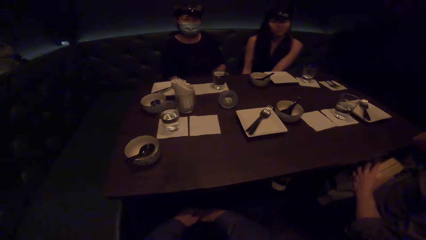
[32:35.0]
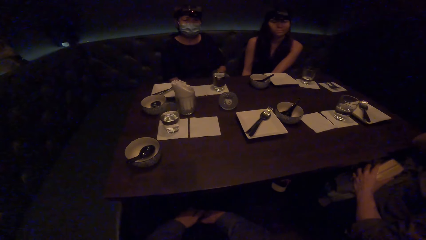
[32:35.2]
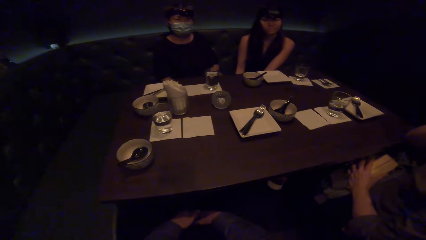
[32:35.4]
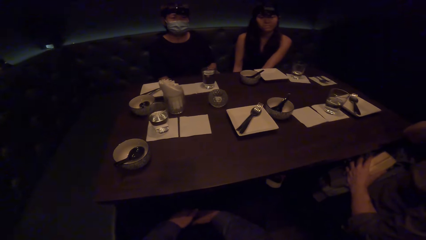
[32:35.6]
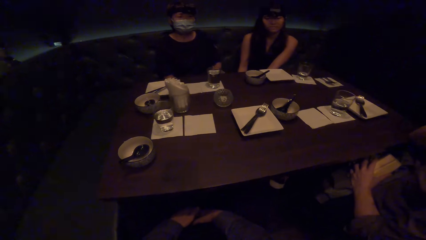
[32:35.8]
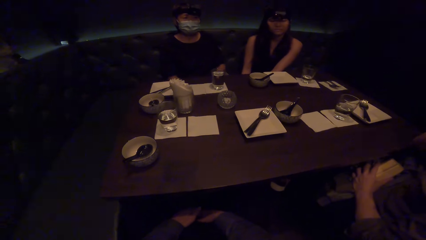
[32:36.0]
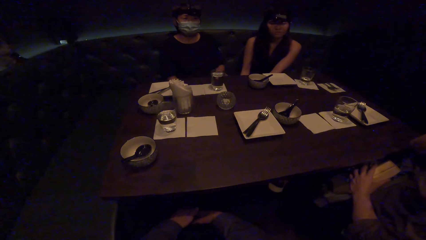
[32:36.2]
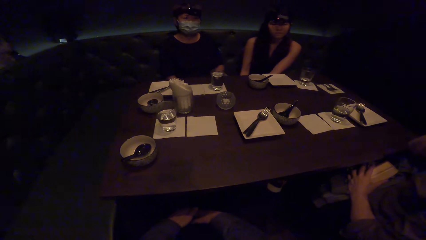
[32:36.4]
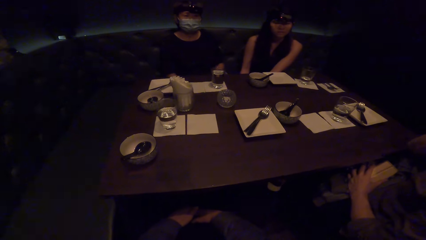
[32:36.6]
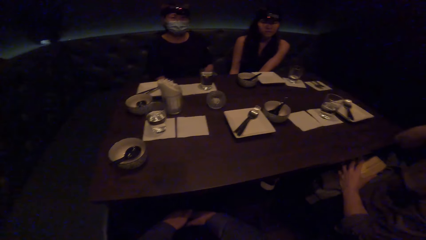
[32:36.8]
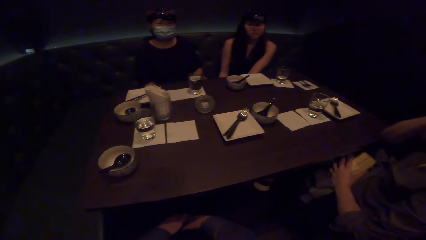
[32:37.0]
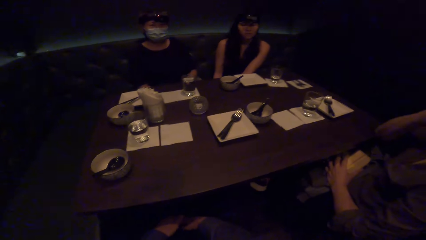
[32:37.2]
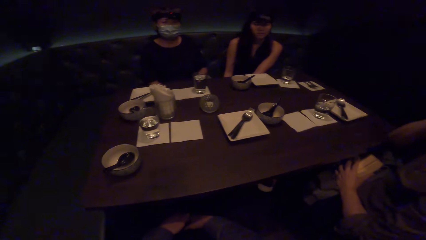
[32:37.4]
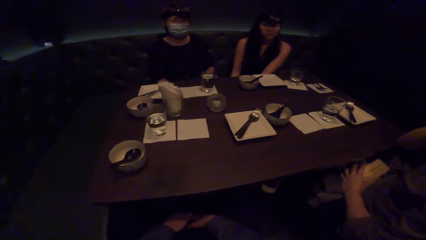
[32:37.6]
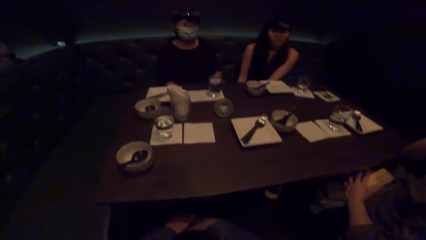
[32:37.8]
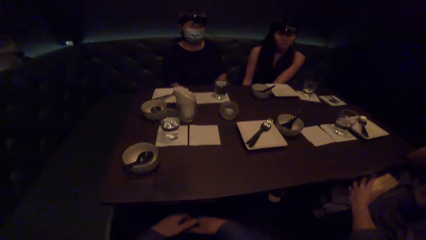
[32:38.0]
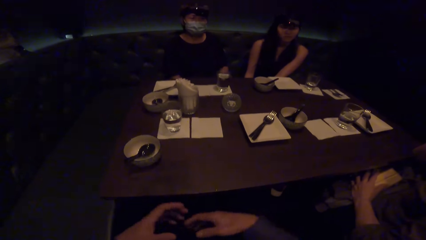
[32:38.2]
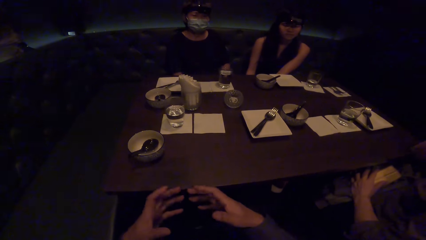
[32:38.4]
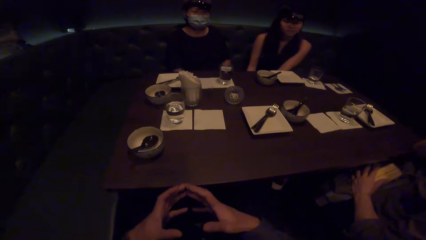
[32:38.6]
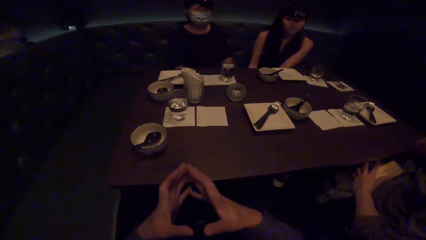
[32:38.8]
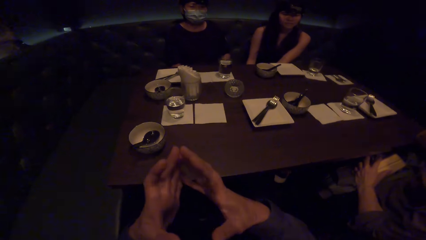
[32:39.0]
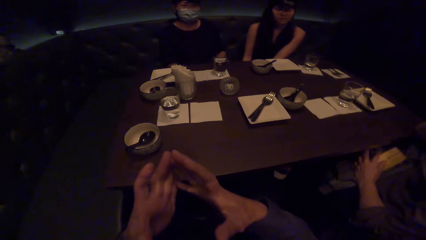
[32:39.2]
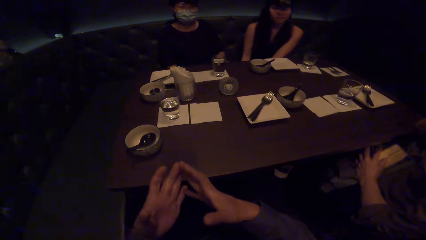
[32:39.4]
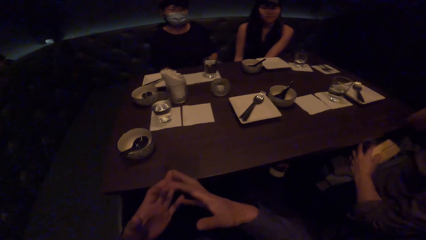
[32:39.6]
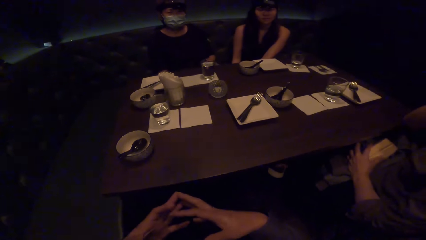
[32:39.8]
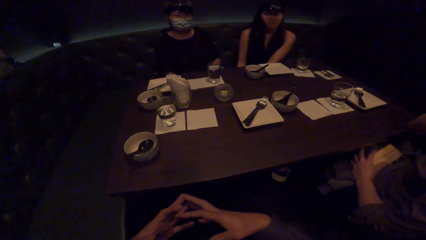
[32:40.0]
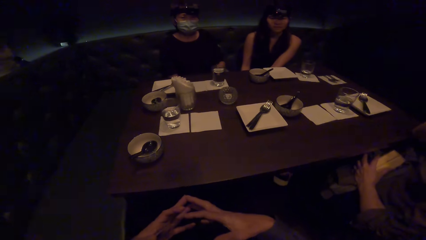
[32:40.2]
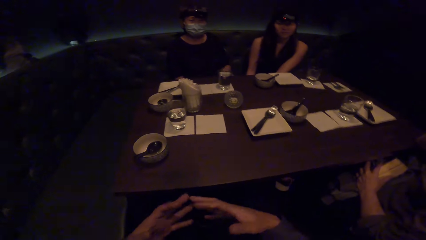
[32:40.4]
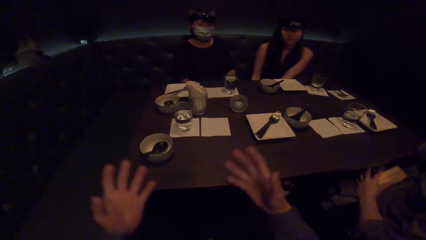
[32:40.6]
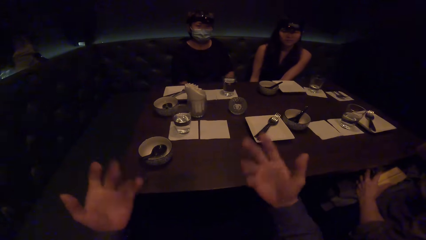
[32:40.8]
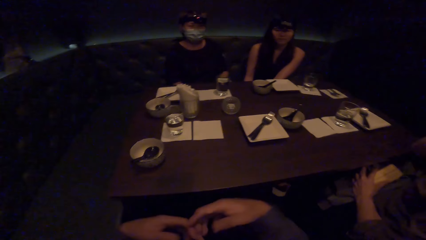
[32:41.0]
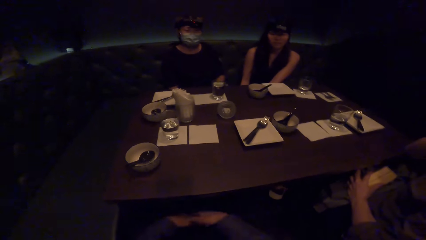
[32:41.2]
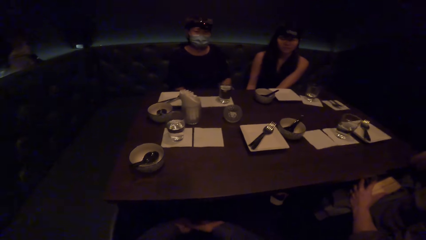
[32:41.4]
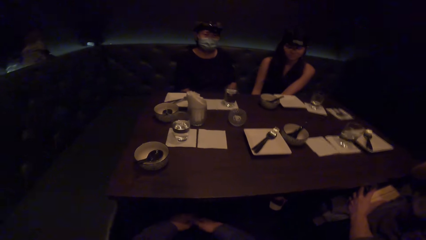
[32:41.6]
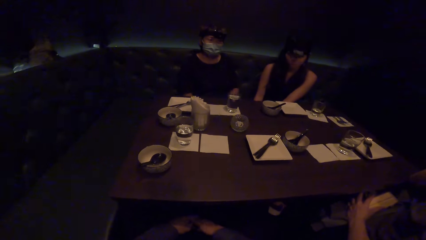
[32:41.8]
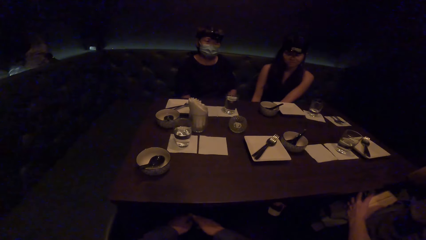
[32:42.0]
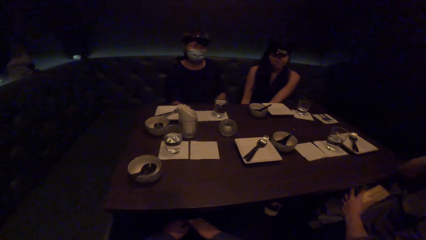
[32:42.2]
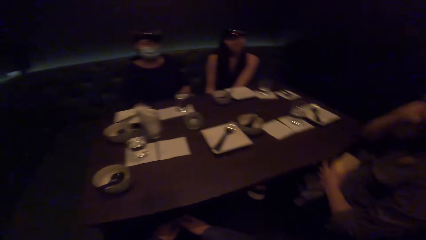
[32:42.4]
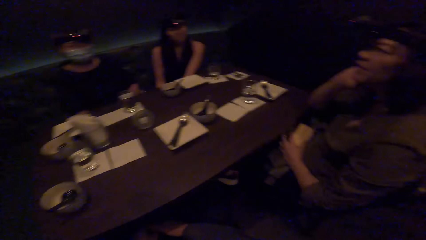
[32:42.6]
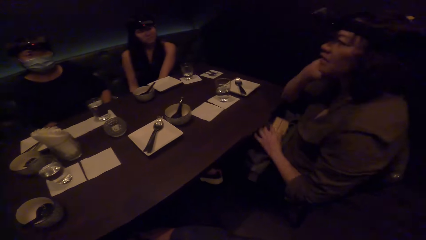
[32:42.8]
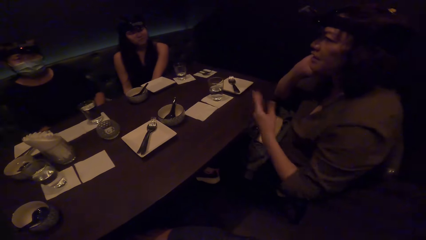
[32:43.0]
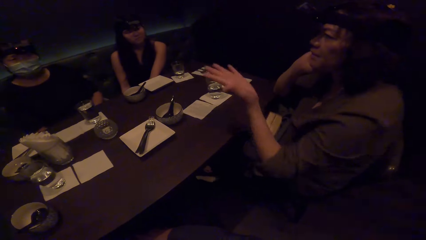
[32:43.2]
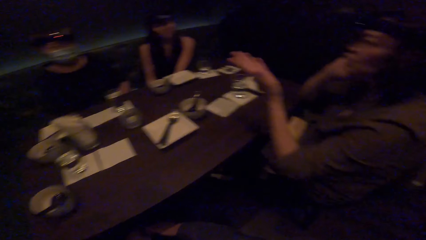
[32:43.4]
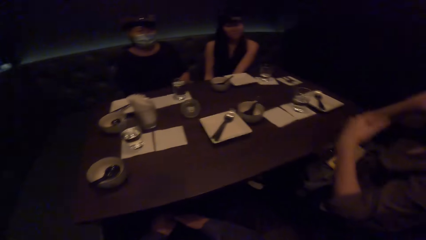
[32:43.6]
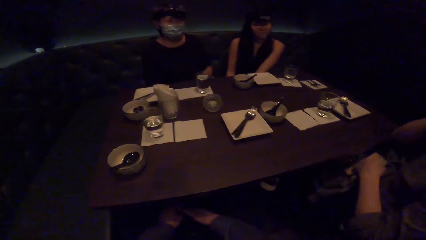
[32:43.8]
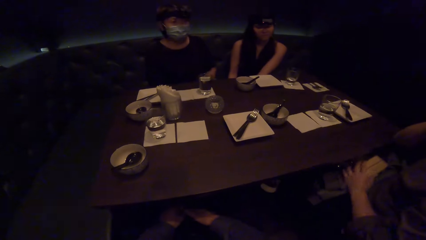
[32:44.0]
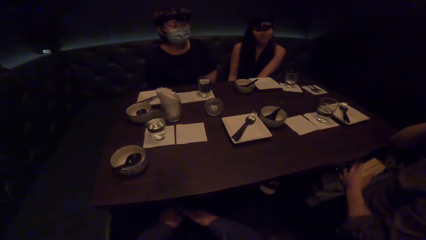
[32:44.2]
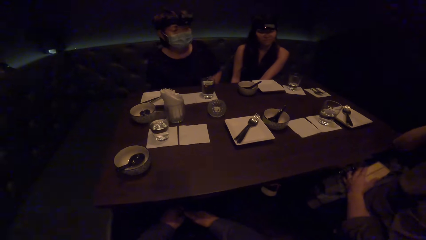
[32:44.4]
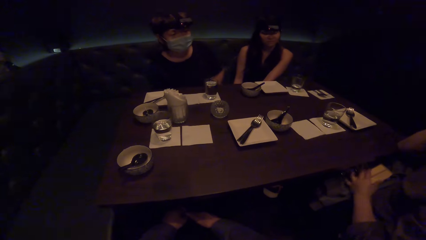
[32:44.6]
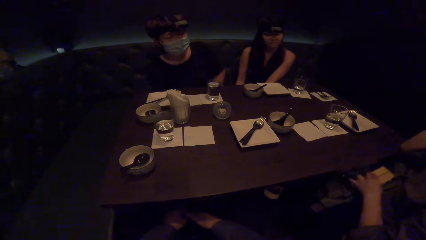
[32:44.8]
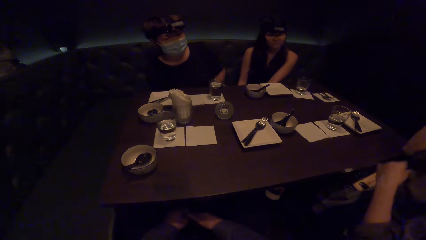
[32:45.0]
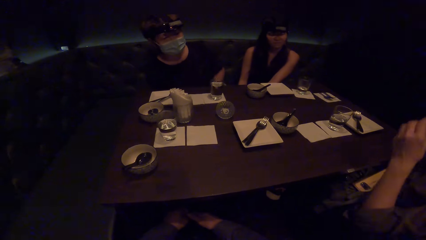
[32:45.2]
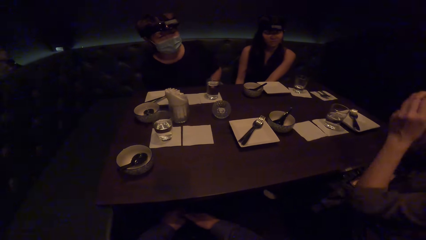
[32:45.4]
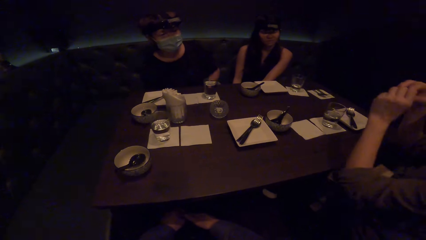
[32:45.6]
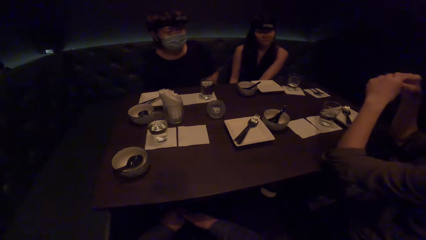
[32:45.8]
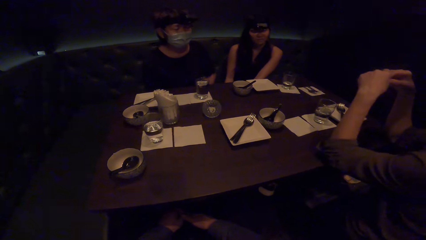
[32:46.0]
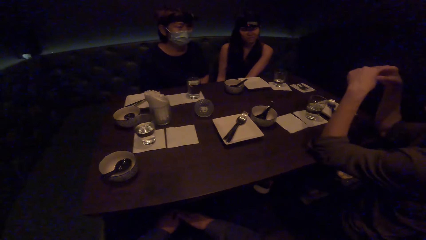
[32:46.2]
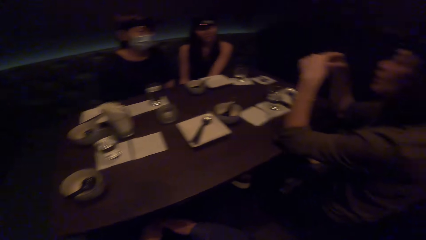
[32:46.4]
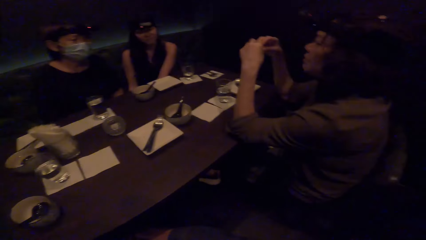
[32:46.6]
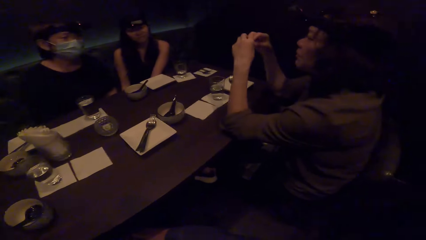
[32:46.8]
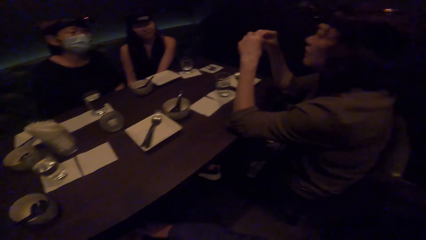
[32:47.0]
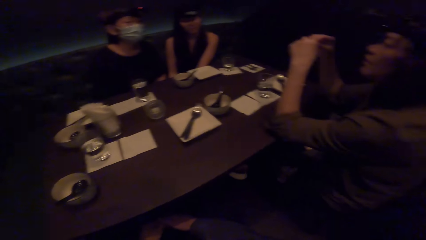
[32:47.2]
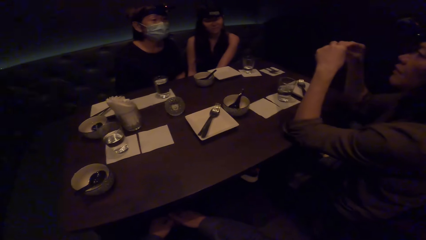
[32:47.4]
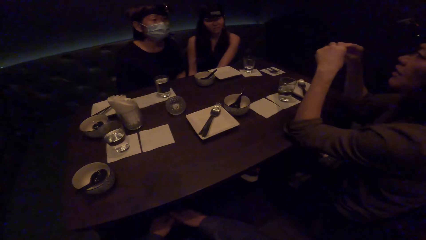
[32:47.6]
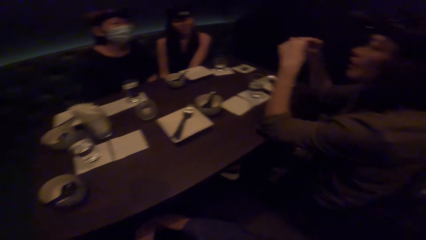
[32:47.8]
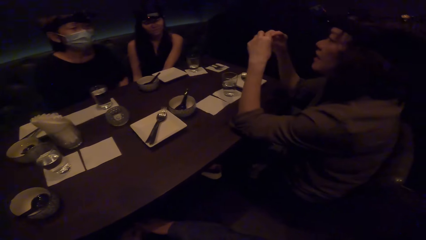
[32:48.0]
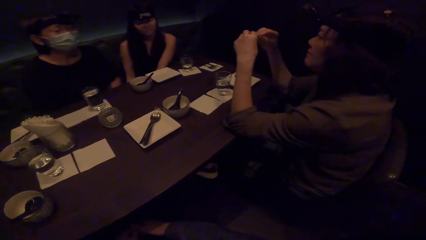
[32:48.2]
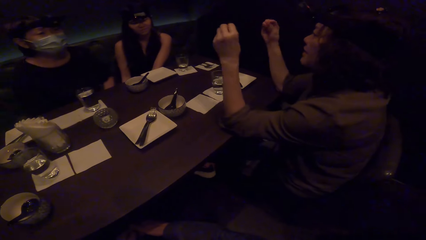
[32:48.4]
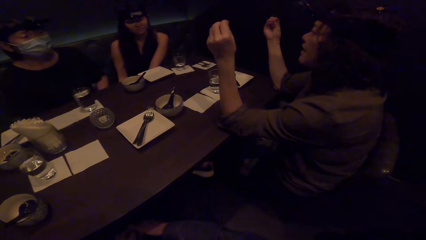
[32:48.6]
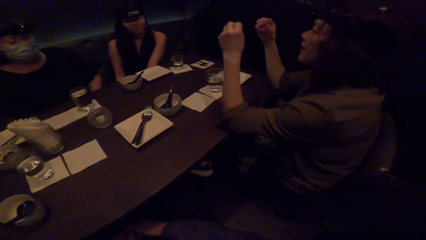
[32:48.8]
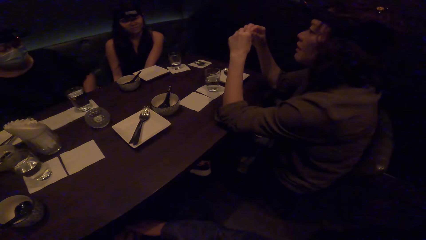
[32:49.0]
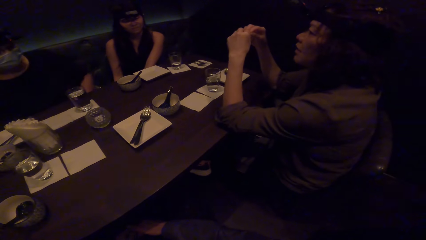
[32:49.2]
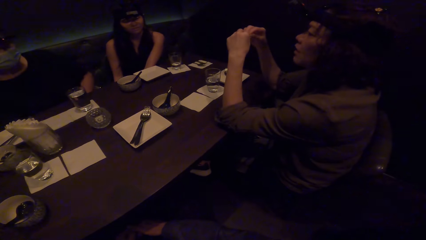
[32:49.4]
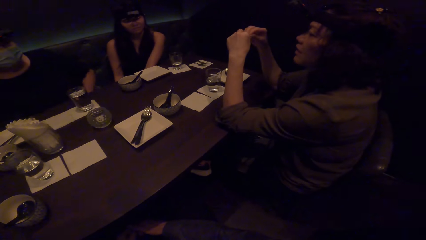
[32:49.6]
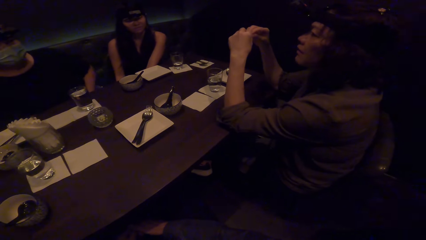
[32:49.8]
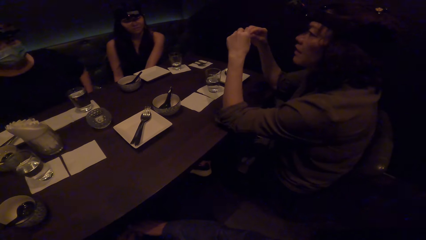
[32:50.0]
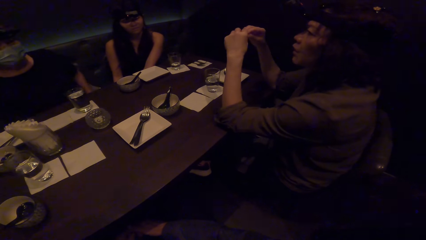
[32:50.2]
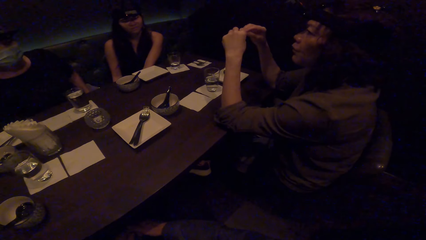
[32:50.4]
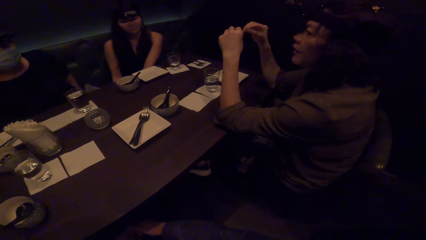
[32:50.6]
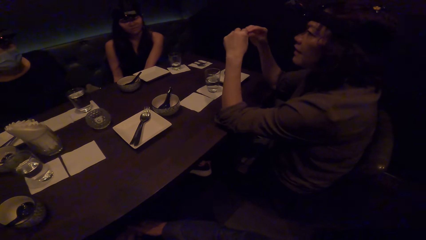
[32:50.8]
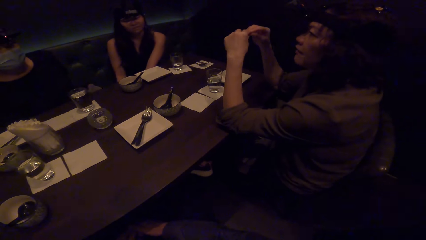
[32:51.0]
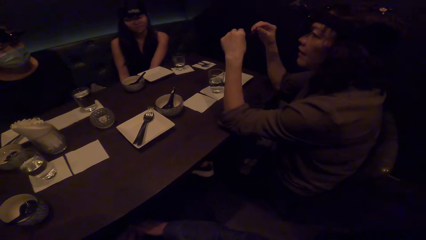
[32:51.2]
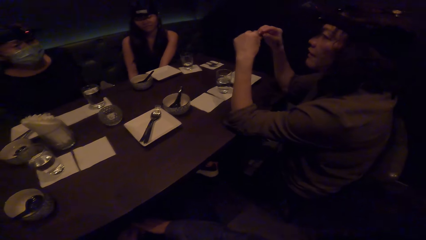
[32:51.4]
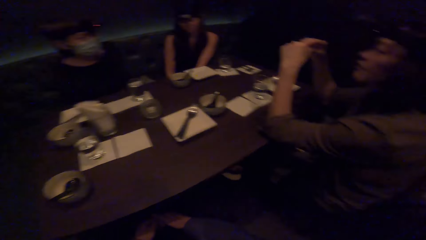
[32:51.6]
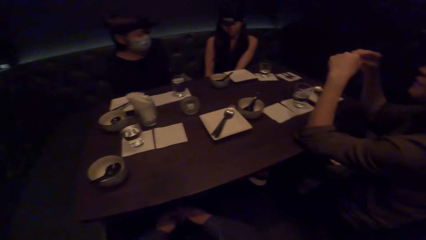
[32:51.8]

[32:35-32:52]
The camera wearer moves hands. A woman moves a hand.
